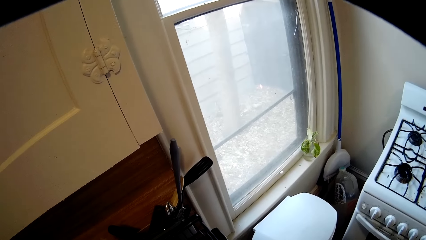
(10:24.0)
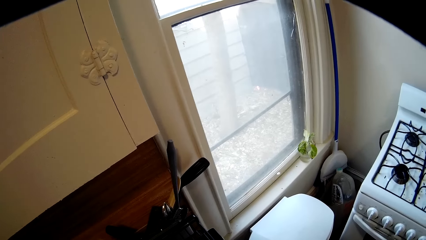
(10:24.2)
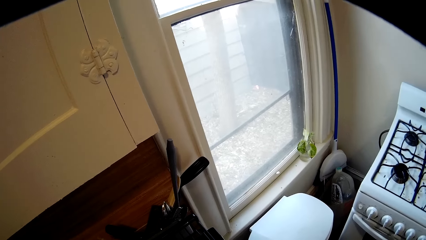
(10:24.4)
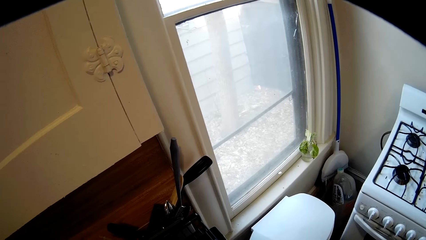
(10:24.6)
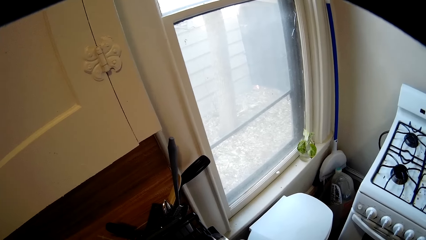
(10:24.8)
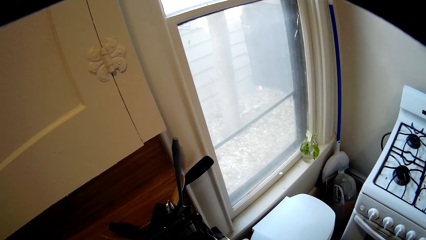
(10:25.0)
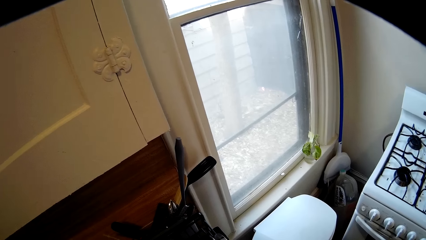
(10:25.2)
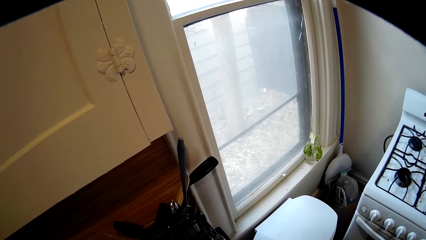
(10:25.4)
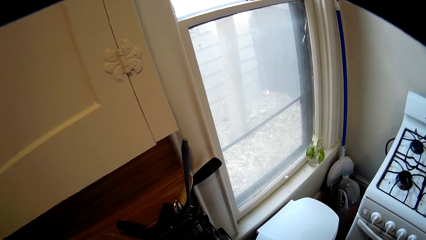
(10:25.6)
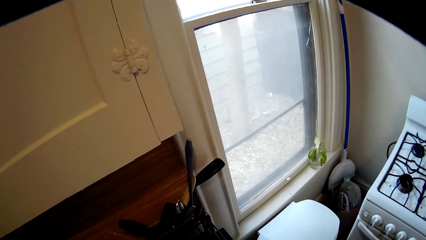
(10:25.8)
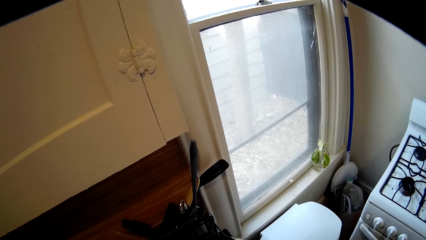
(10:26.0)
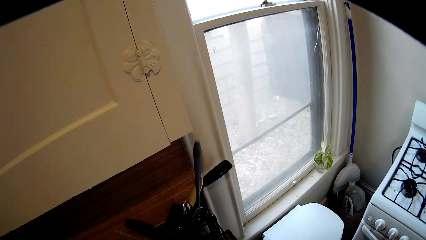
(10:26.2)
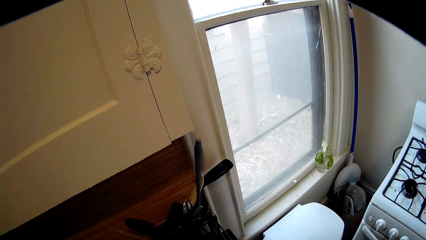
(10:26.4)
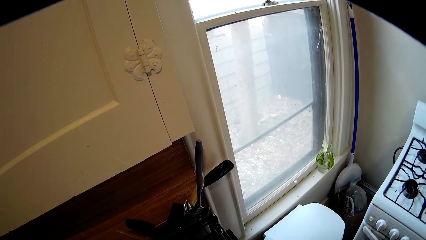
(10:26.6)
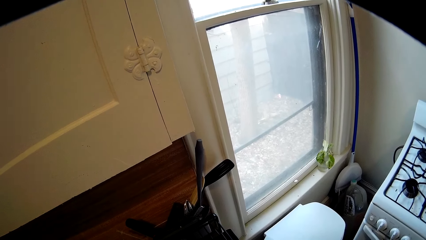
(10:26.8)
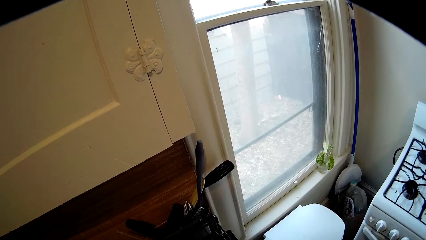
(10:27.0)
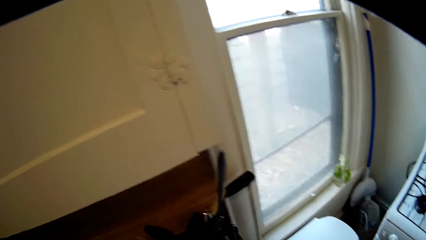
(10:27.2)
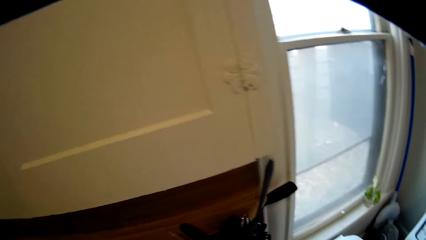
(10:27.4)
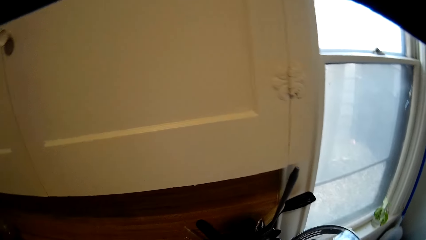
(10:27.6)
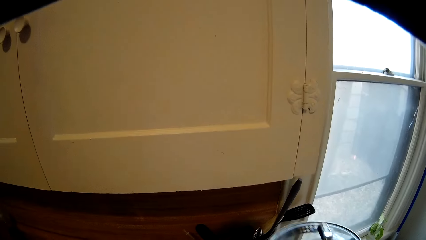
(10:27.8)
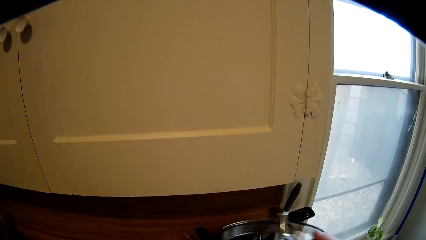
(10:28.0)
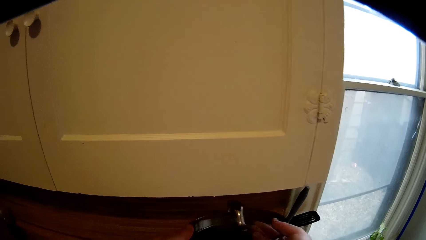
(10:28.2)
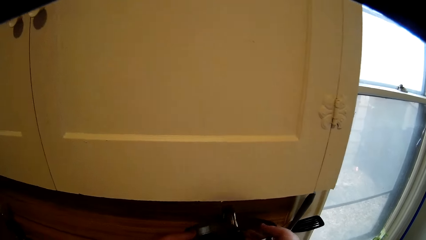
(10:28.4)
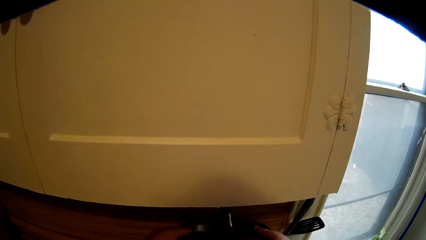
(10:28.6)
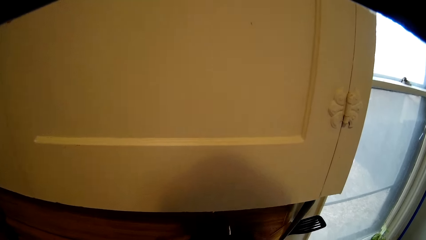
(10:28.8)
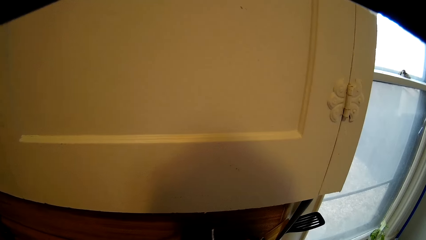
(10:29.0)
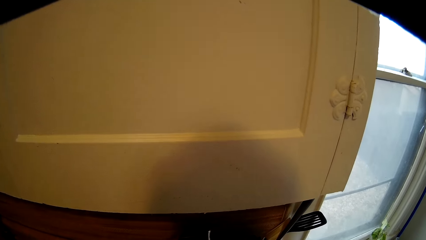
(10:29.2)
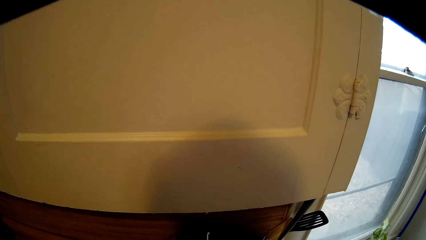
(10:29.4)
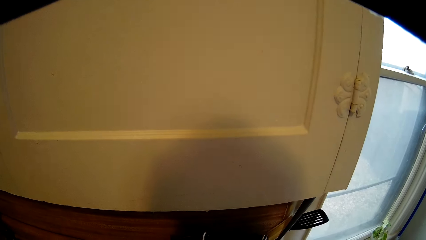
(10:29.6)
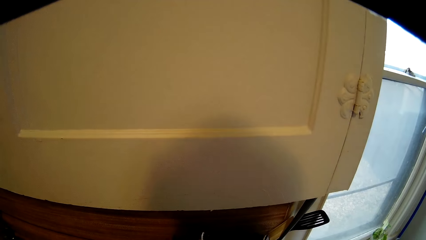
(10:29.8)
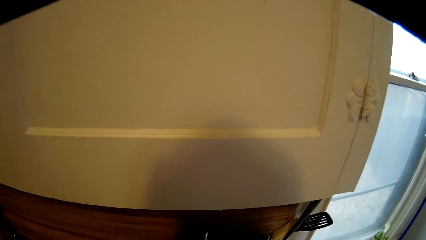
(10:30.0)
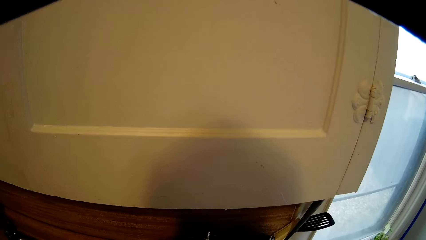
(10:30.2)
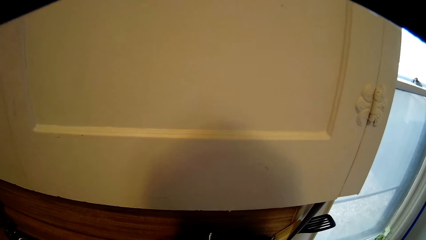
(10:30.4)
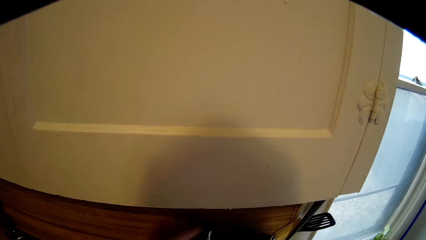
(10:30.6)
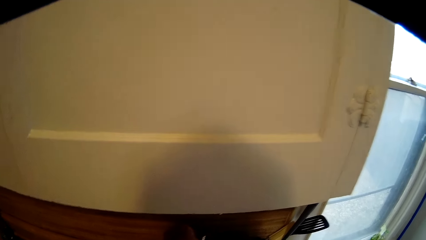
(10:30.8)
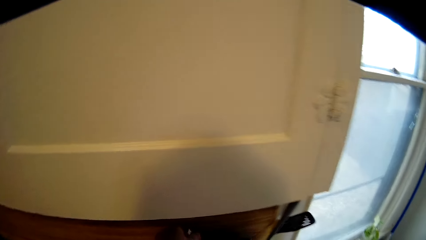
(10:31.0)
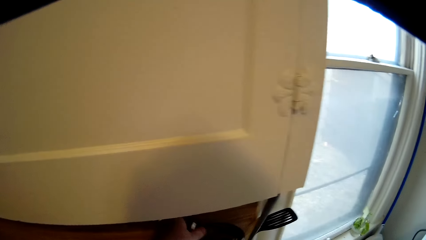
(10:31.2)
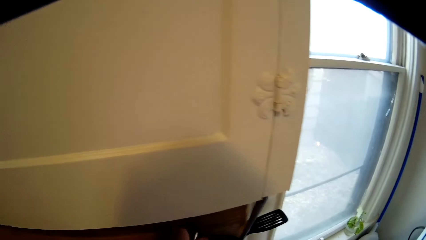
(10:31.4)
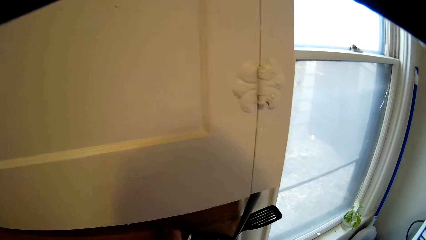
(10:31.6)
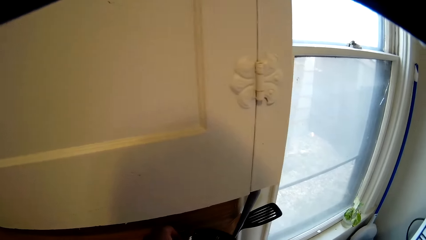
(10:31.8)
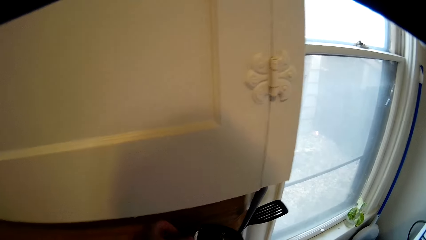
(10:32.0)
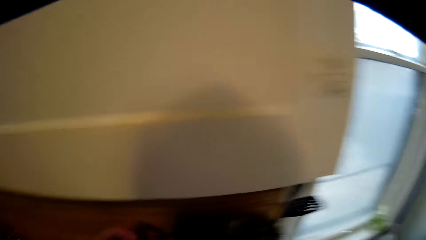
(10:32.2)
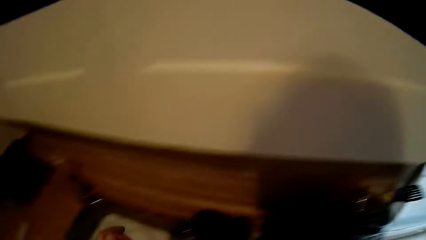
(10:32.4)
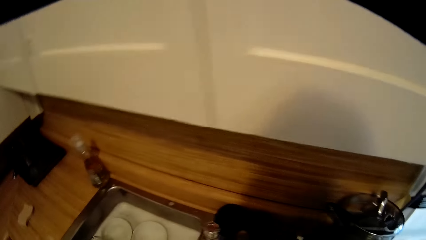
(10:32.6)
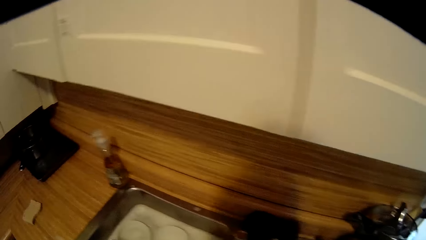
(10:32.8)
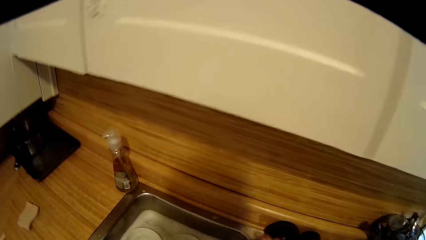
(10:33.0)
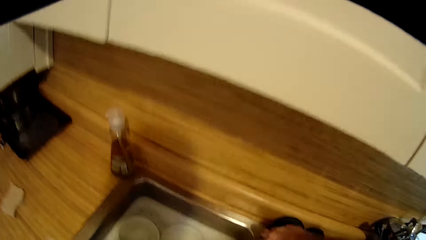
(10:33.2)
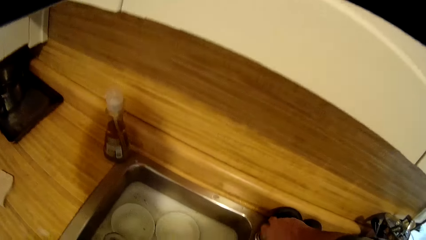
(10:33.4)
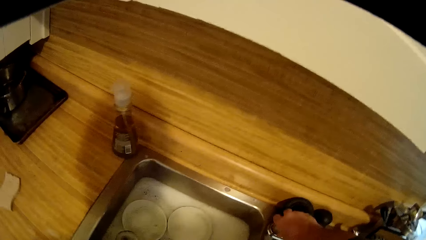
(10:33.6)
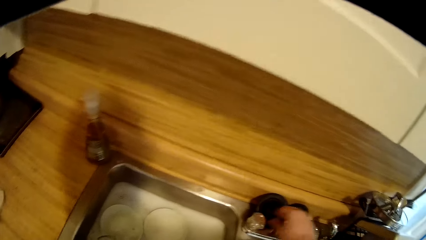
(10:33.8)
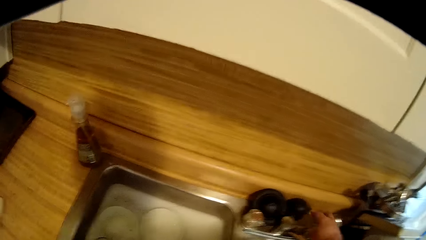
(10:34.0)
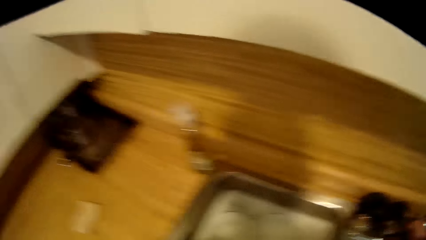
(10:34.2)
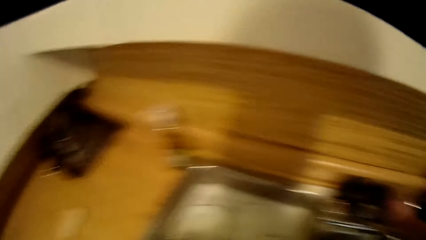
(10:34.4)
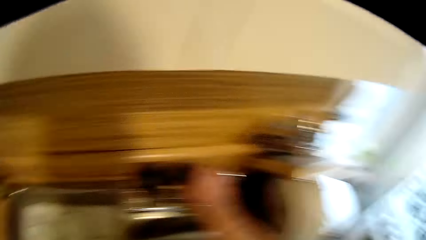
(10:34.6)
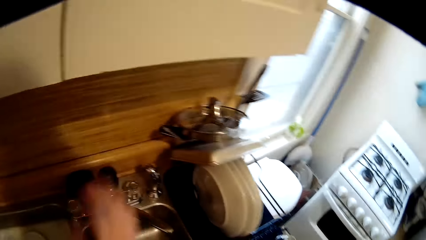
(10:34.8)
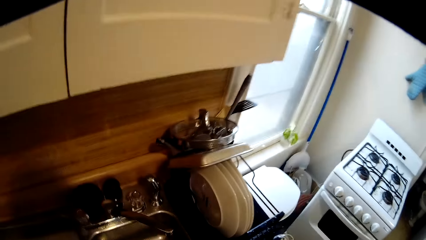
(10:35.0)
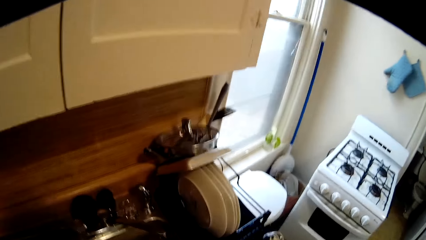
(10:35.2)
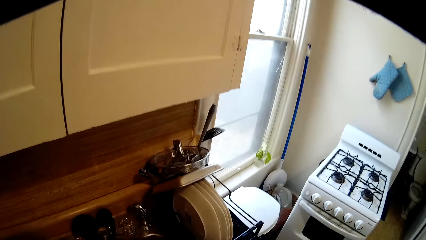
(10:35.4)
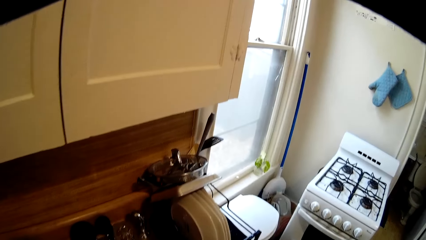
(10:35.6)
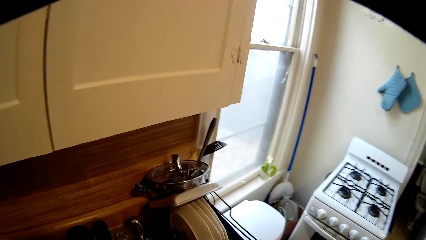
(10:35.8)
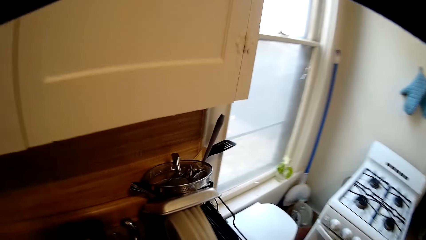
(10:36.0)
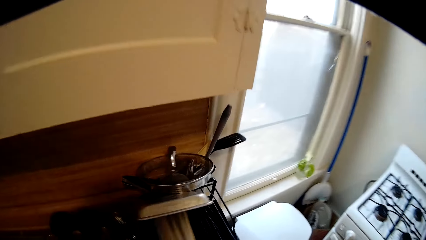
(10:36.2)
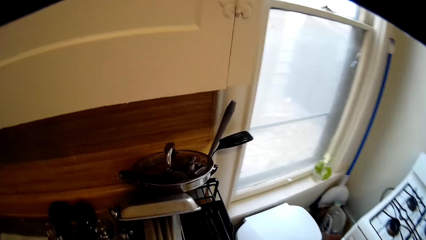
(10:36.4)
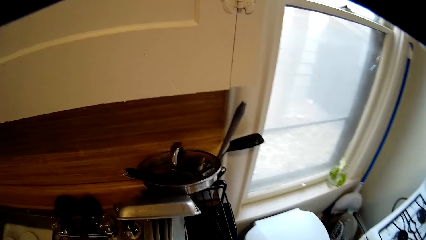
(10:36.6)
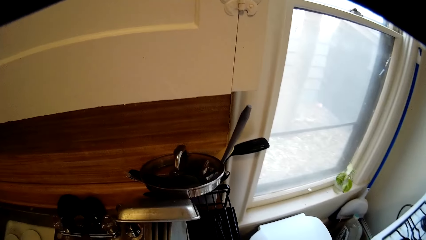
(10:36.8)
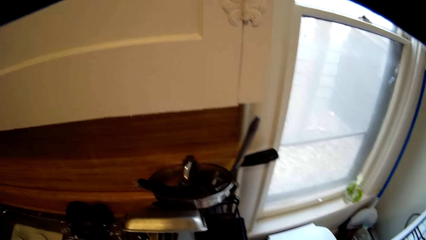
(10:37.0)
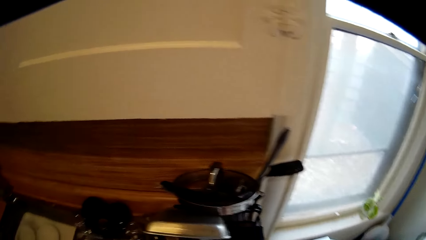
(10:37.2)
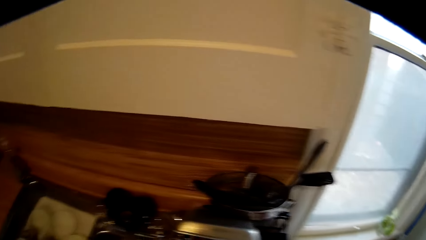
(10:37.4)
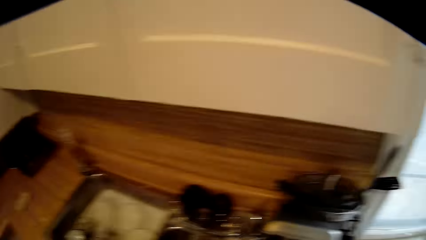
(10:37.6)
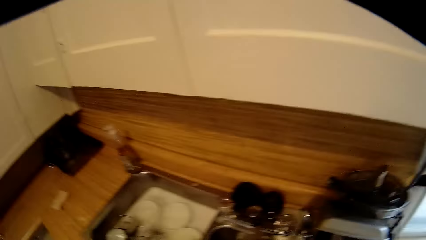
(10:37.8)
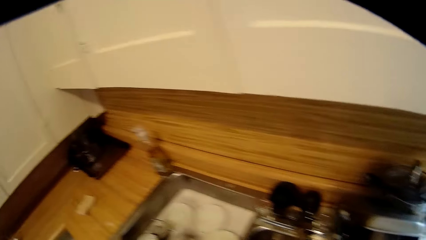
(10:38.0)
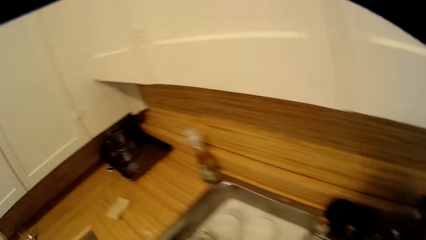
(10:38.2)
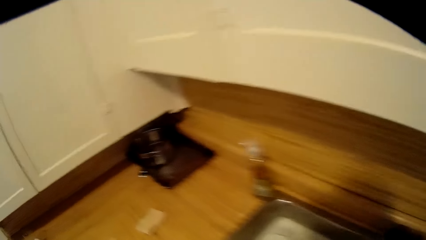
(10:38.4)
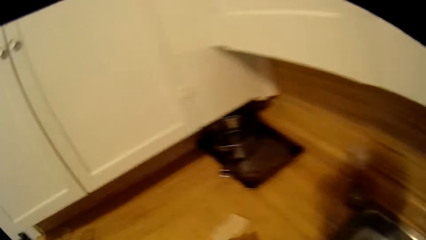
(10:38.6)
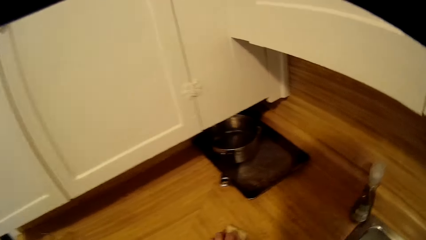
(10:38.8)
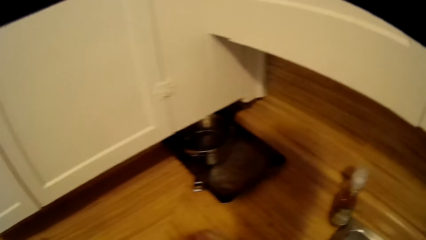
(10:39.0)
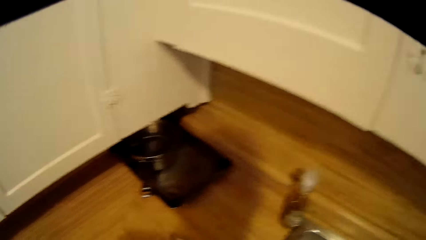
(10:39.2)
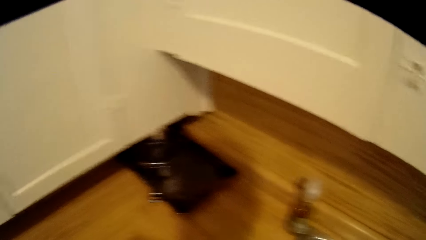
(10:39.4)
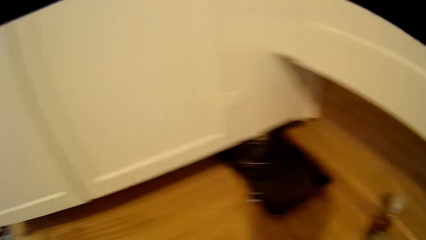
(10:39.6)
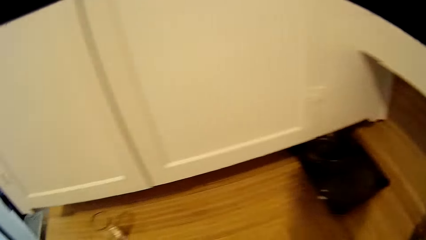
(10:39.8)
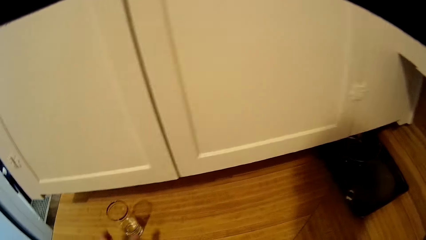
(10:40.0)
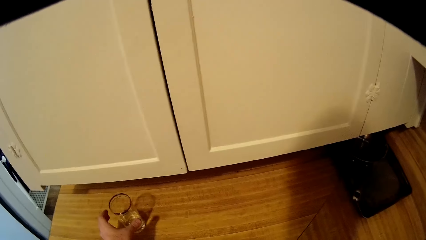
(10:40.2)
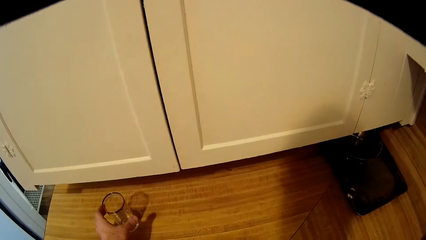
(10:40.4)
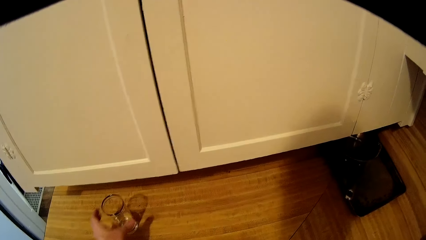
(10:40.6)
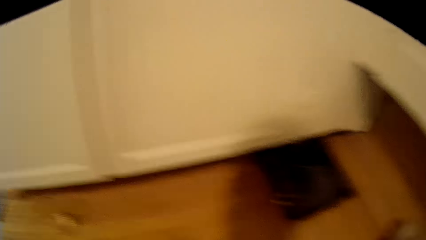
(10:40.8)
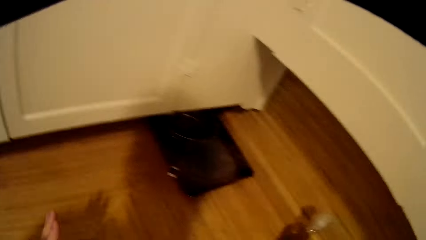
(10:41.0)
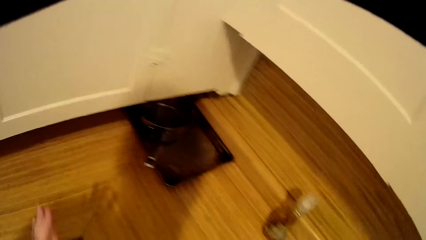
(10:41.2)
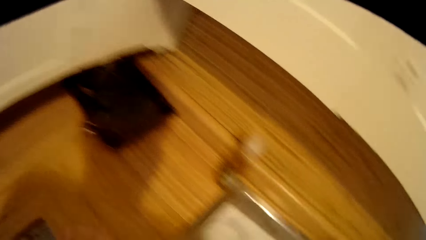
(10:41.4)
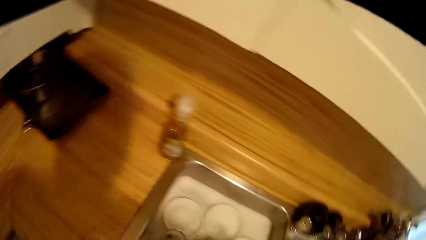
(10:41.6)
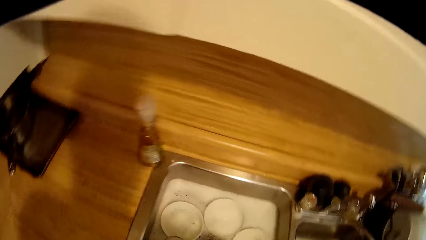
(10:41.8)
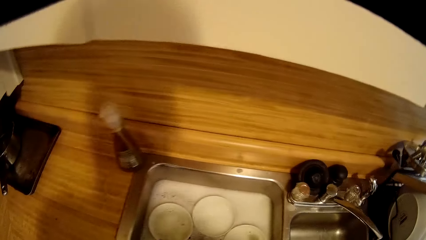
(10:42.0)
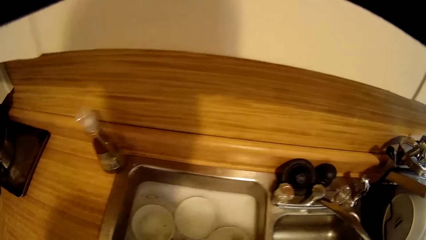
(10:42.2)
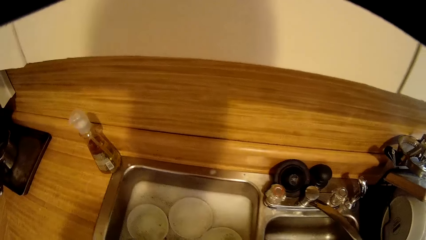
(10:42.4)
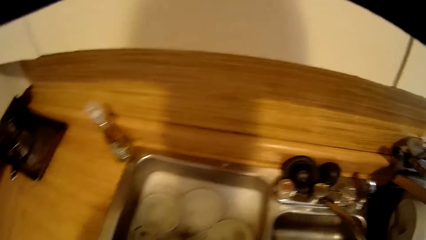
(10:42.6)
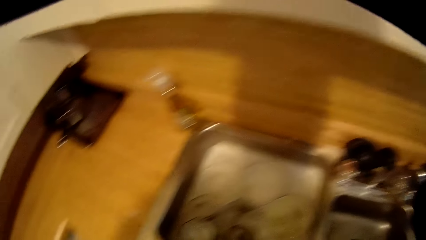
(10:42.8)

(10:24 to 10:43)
The camera wearer puts a lid on the utensil holder. He walks around the kitchen. He closes the tap and pulls his hand off the tap. He walks around the kitchen. He looks around. He drops a glass. He holds the glass and pulls his hand off the glass. He walks around the kitchen.
